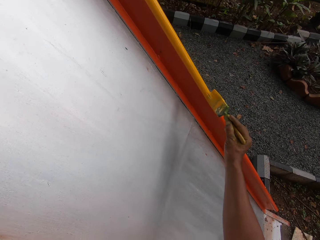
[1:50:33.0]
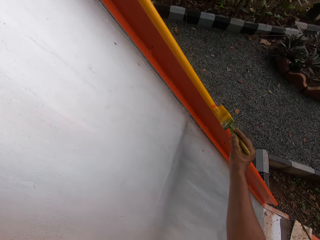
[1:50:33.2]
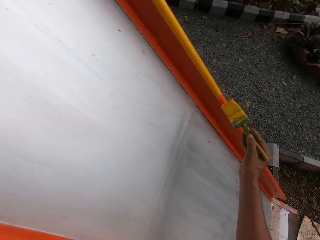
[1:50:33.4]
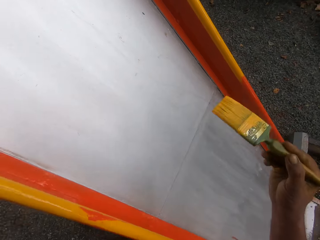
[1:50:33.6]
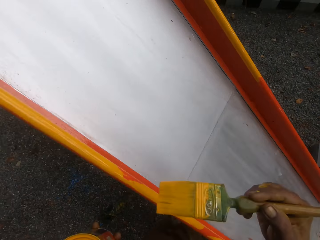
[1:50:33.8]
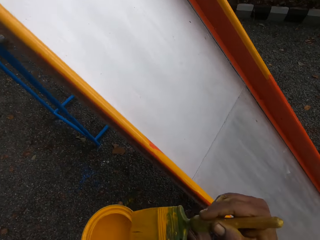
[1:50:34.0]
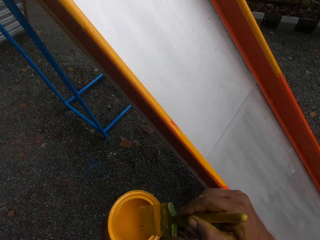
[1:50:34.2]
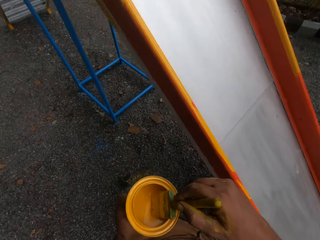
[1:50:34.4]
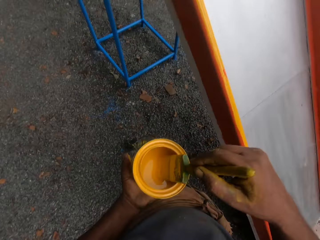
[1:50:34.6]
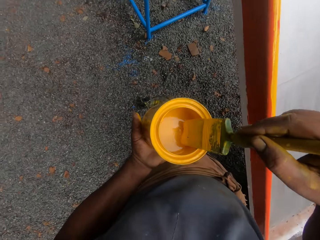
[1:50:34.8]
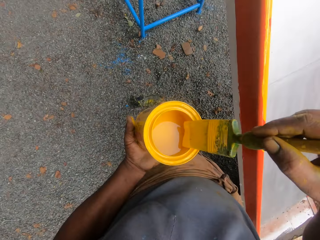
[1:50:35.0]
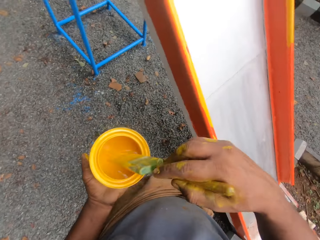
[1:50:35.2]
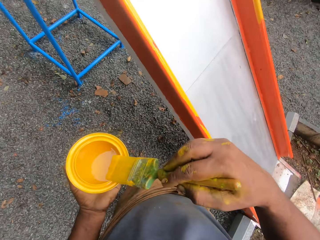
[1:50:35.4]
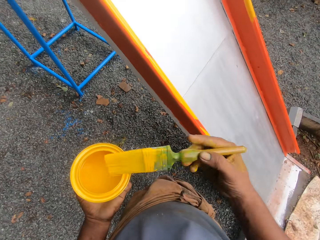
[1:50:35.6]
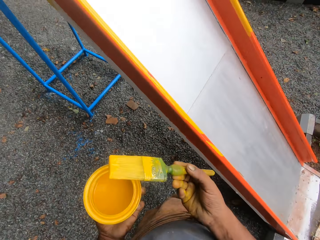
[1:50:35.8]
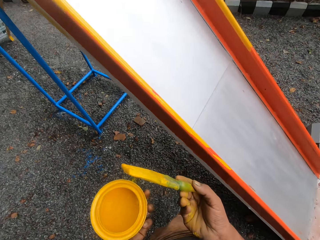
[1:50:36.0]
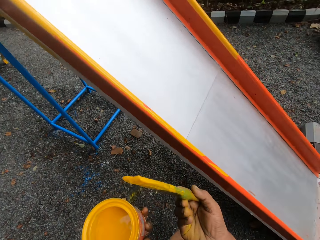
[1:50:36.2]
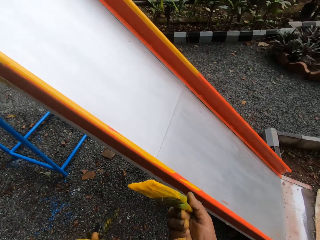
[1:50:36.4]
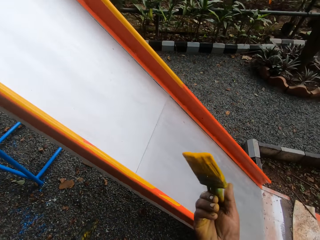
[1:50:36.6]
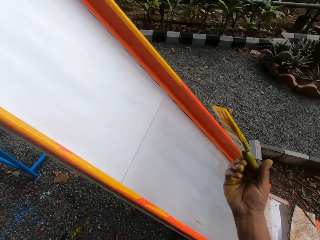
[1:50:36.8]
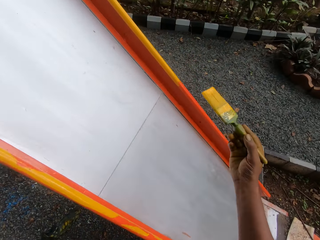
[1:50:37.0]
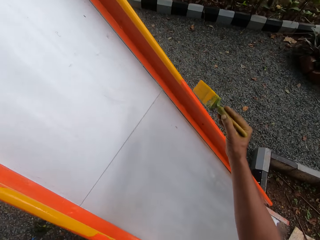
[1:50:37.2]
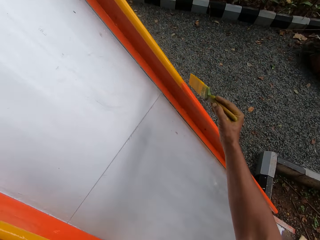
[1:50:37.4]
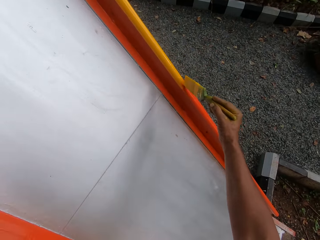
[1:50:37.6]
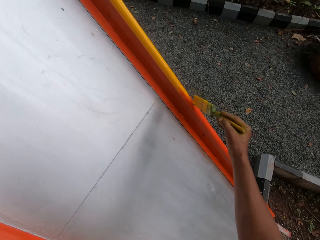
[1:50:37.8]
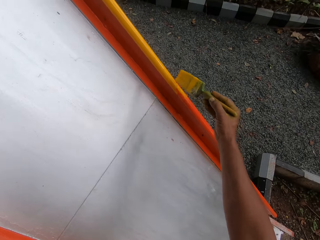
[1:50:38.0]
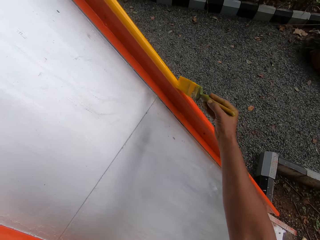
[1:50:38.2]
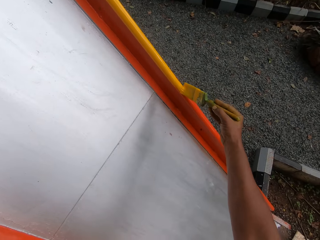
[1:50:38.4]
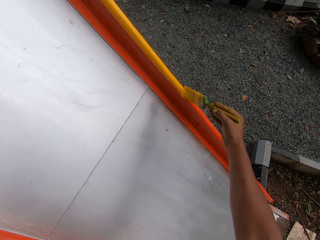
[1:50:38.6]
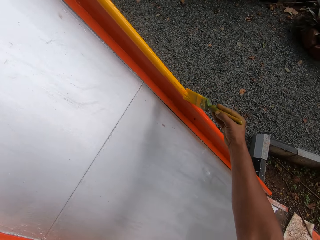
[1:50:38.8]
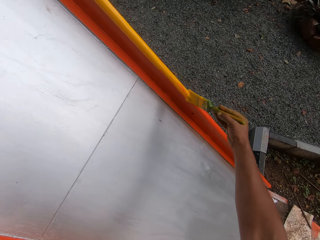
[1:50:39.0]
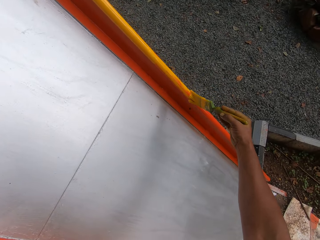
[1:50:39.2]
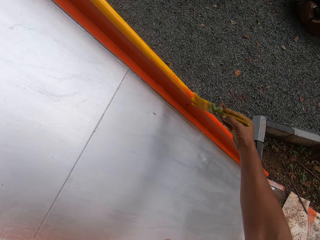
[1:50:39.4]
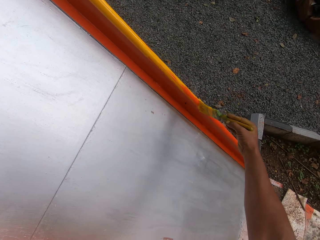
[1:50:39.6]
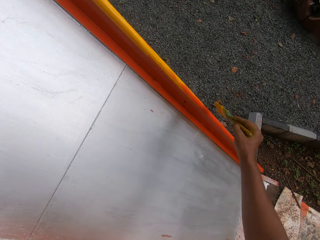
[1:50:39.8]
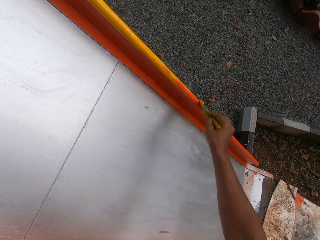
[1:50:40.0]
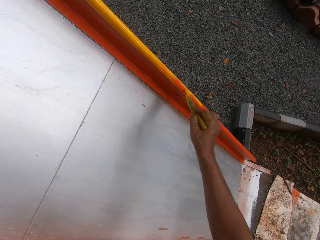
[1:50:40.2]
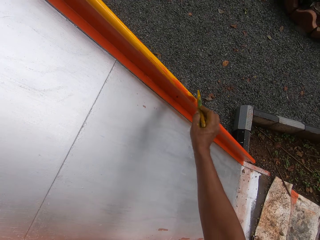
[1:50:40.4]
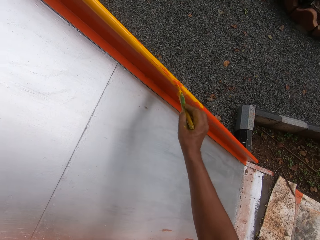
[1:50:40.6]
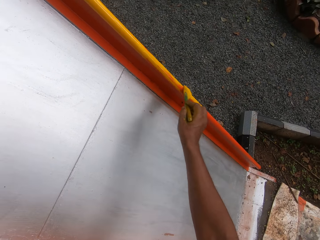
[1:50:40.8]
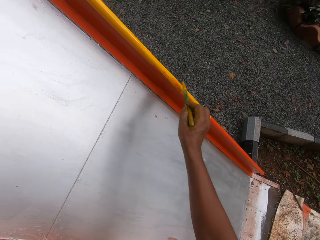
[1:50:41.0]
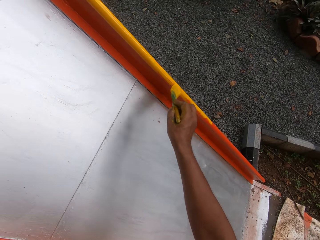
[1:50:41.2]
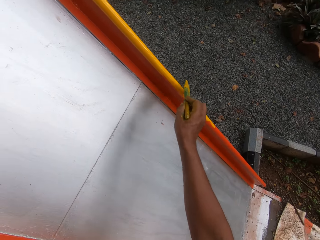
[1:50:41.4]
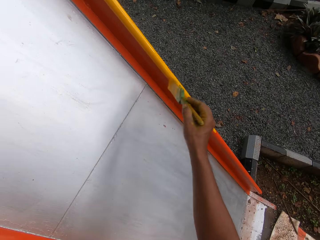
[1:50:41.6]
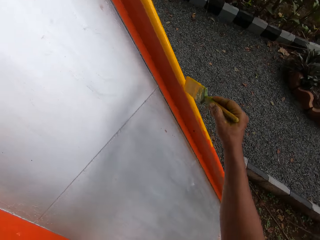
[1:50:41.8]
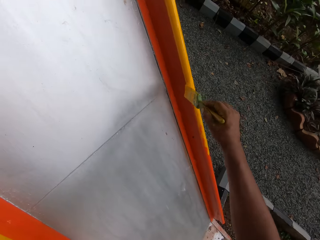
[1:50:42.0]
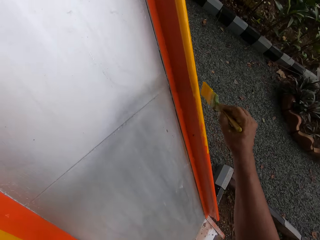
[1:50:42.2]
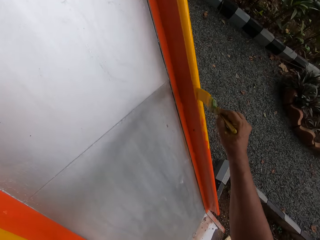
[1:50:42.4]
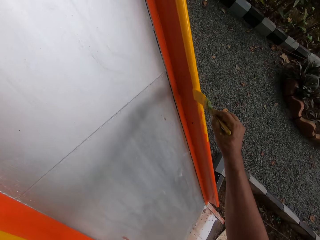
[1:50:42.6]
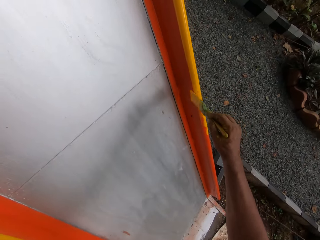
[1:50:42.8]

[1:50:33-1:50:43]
The camera wearer dips a brush in paint. They paint the swing.

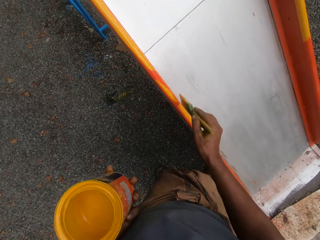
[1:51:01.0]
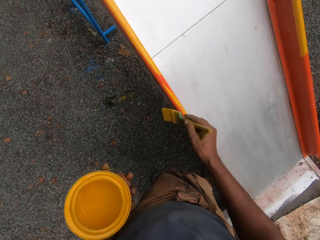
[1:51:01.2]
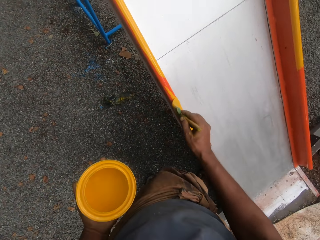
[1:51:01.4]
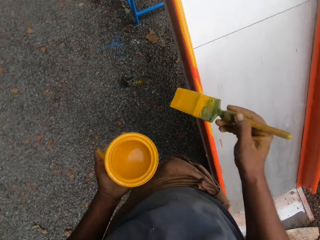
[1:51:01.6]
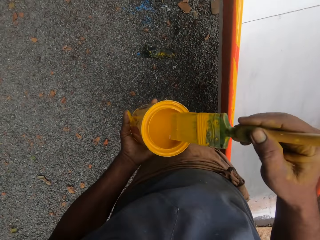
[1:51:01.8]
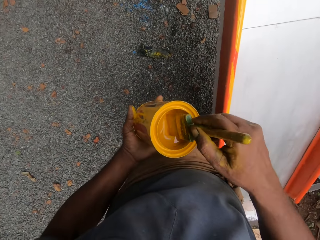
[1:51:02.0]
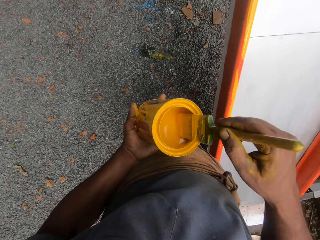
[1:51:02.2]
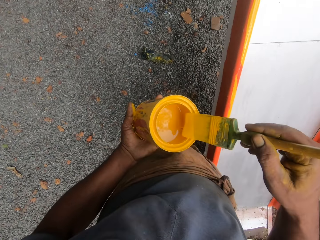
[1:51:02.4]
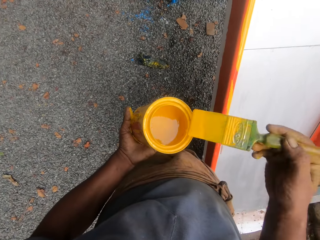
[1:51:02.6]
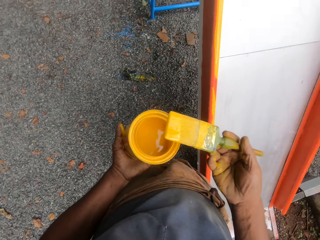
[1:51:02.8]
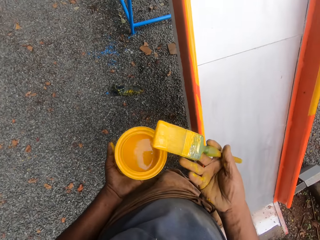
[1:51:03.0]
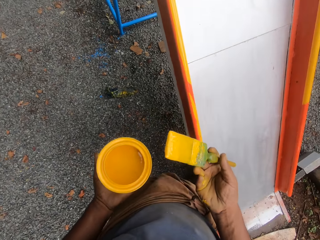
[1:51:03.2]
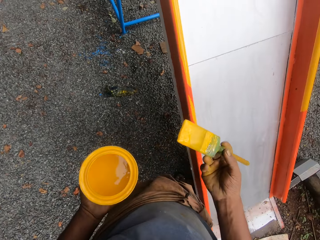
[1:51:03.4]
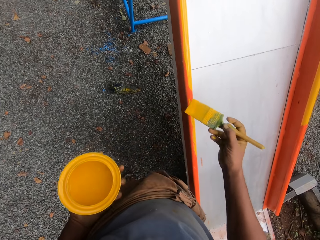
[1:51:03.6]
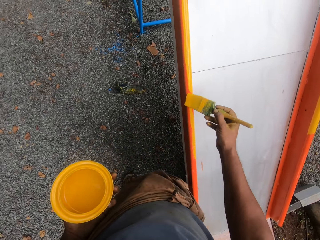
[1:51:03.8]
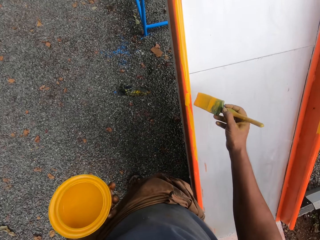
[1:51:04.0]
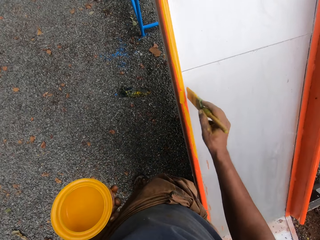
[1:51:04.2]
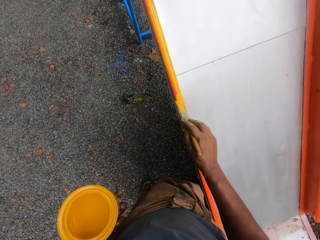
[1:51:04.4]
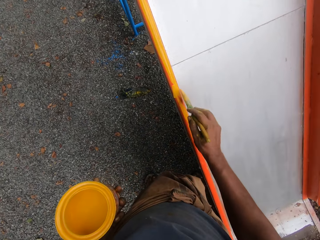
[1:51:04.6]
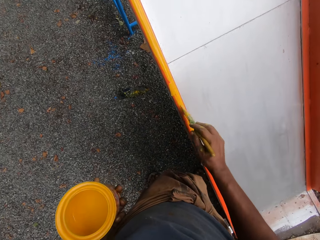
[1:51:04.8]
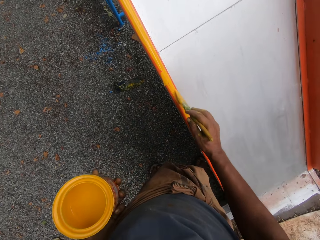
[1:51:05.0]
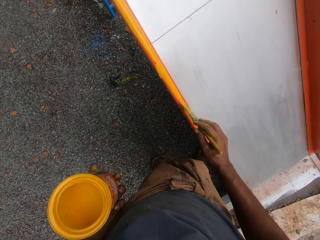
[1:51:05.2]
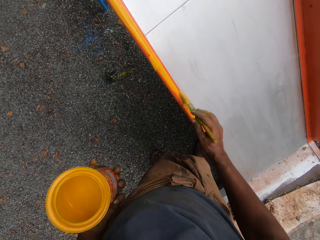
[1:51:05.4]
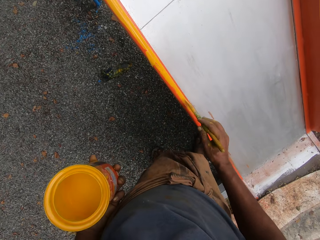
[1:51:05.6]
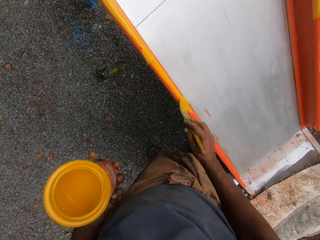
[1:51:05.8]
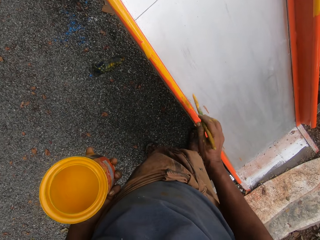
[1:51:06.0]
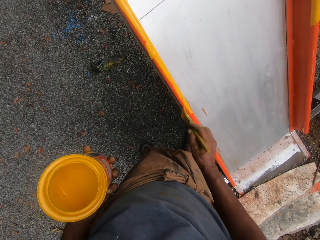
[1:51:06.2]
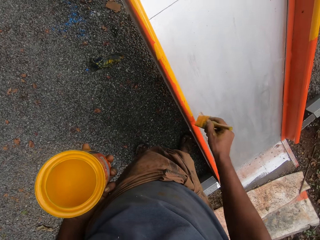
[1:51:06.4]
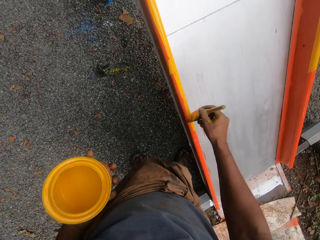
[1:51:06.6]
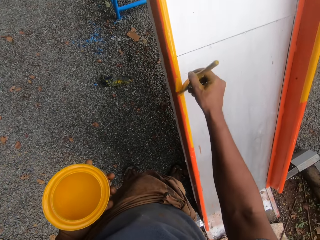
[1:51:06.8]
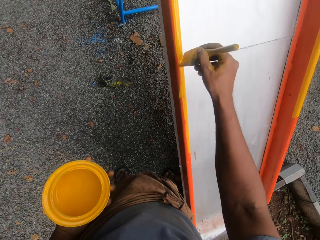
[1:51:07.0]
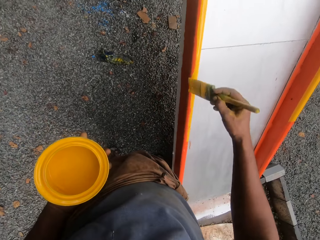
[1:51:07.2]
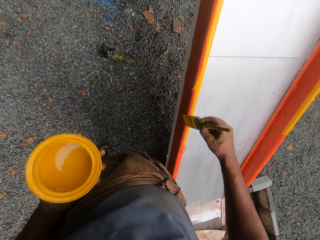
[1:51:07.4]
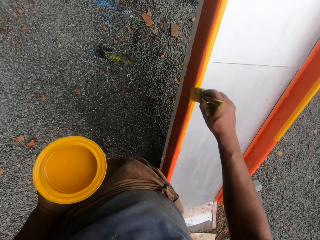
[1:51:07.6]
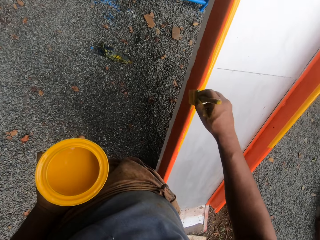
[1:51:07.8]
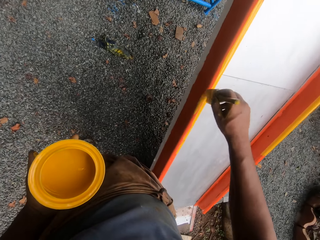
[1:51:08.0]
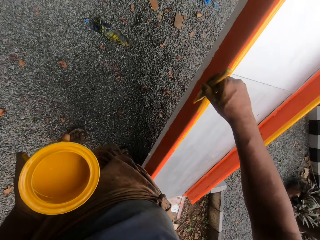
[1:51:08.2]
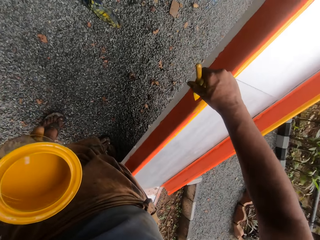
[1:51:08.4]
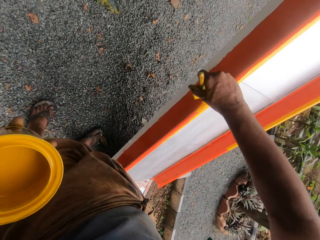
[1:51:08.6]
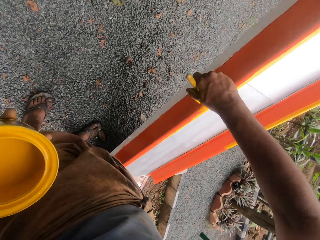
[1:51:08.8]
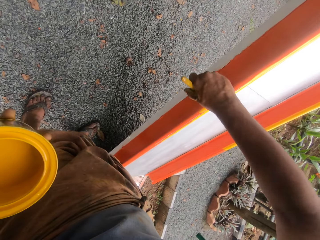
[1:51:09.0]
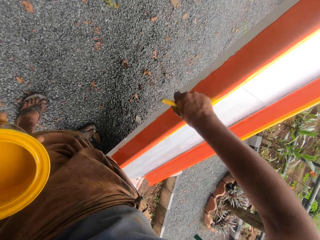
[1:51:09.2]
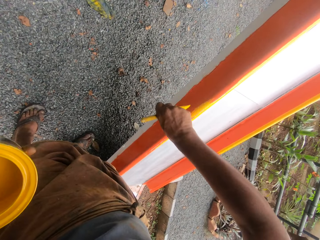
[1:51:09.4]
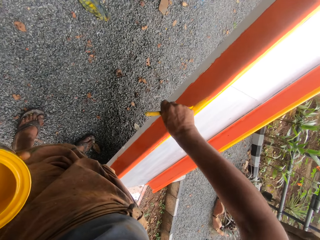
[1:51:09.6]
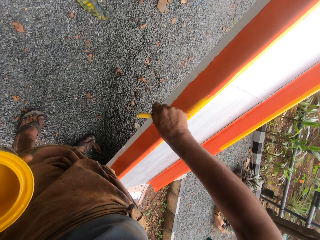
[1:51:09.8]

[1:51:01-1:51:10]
The camera wearer dips a brush in paint. They paint the swing.

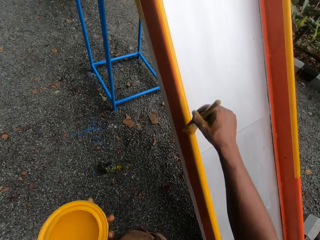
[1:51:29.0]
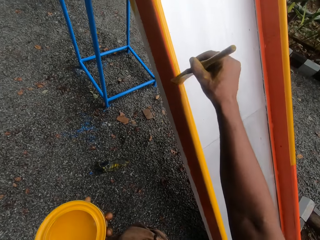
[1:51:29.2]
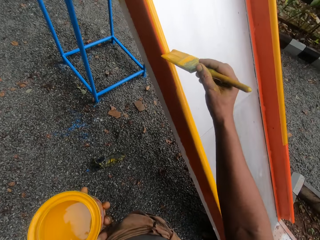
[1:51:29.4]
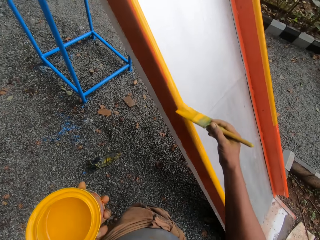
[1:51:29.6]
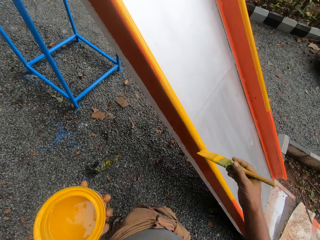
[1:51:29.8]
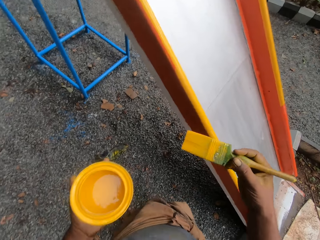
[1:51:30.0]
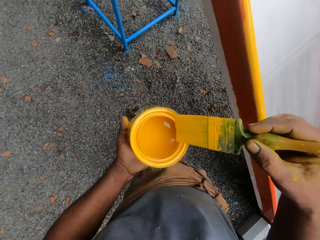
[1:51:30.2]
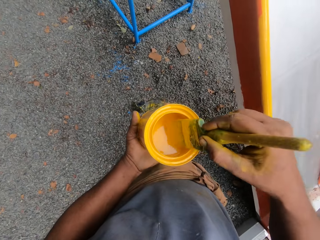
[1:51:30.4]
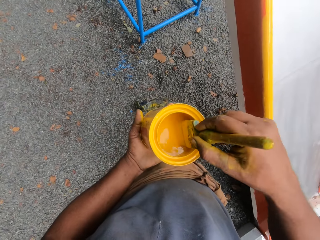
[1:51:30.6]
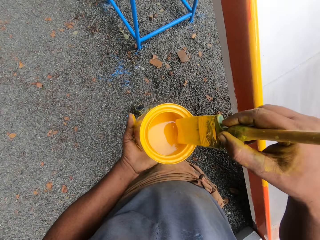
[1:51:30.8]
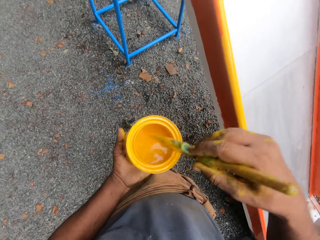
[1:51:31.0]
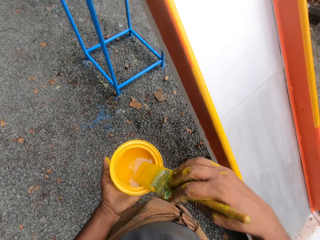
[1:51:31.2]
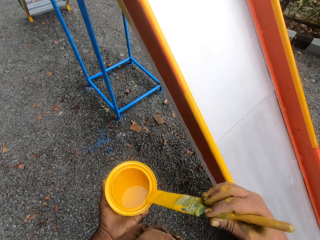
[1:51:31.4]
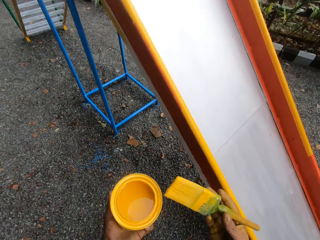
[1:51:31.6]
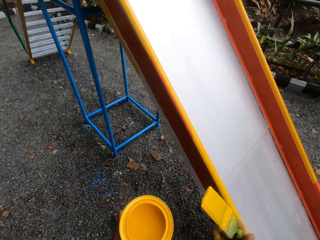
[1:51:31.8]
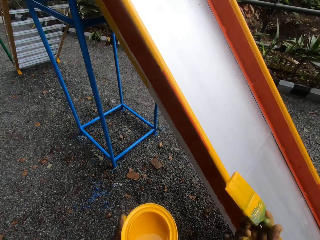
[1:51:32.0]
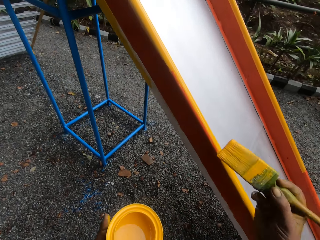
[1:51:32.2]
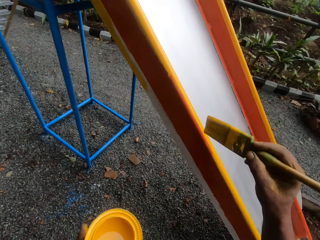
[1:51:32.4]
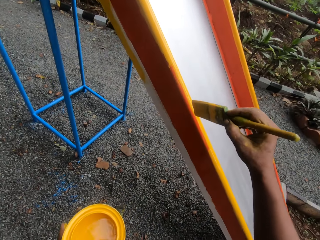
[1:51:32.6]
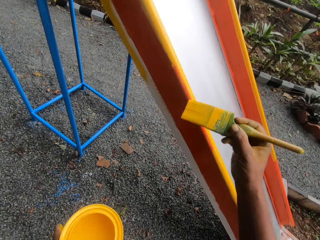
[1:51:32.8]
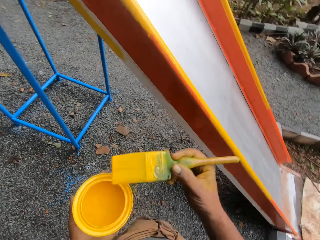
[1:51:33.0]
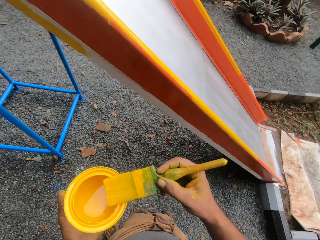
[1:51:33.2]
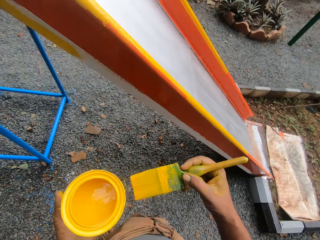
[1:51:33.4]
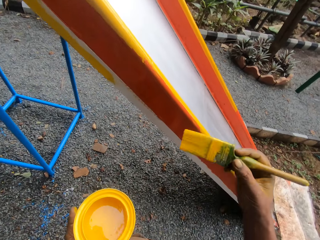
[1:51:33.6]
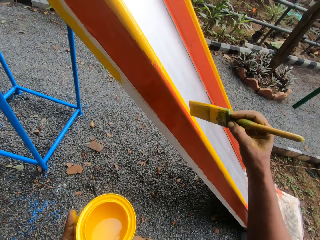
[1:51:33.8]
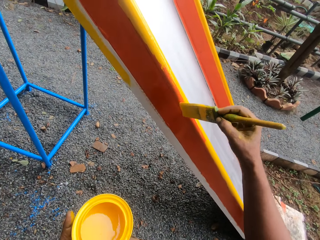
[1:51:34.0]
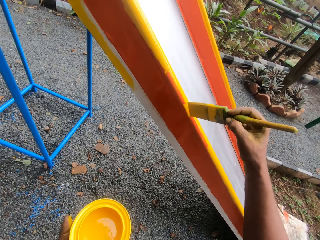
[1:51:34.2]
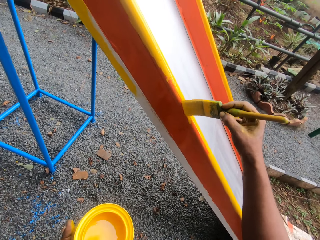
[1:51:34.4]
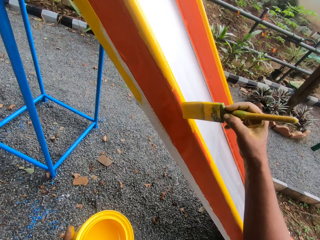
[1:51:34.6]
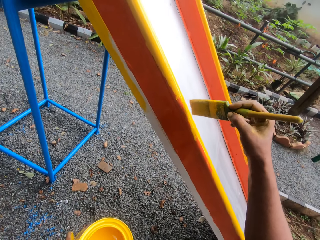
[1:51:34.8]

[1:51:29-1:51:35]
The camera wearer dips a brush in paint. They paint the swing.
